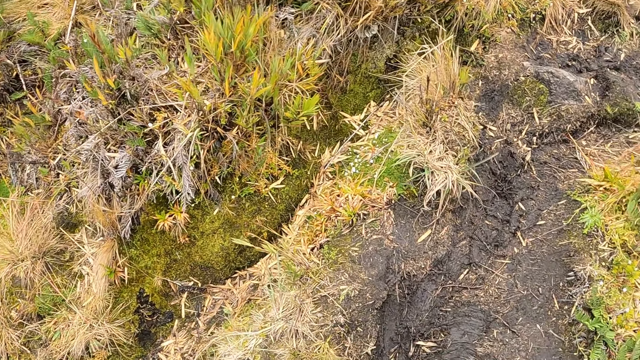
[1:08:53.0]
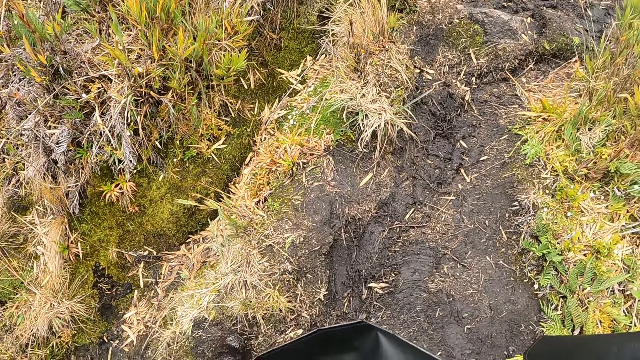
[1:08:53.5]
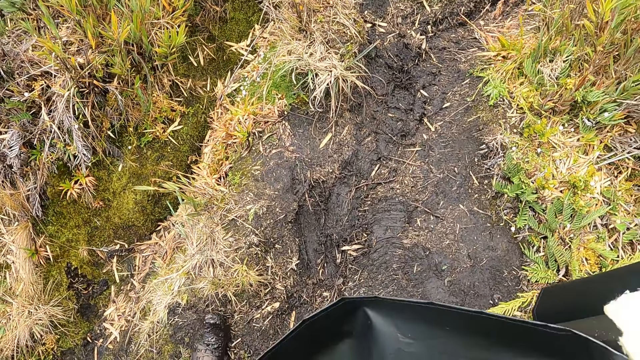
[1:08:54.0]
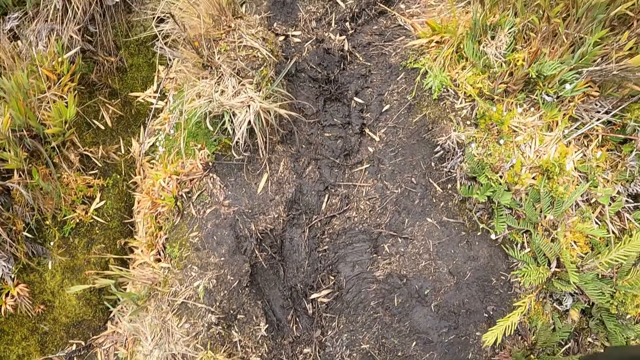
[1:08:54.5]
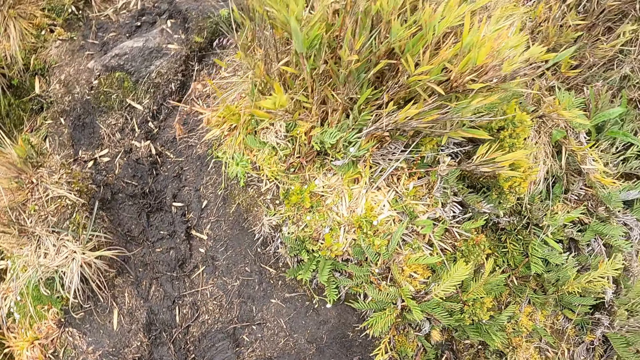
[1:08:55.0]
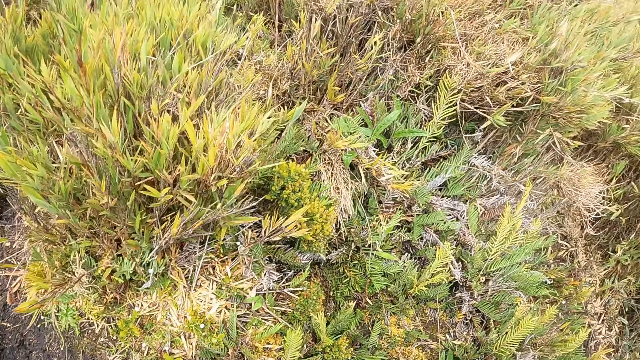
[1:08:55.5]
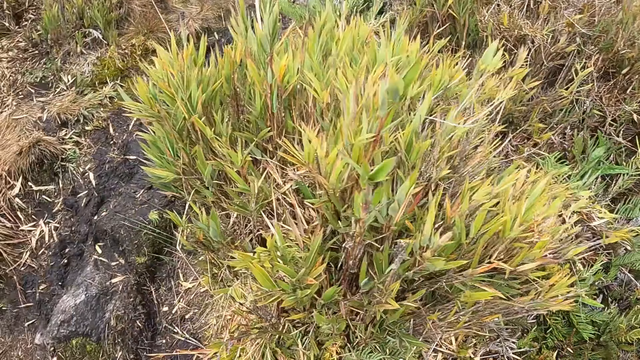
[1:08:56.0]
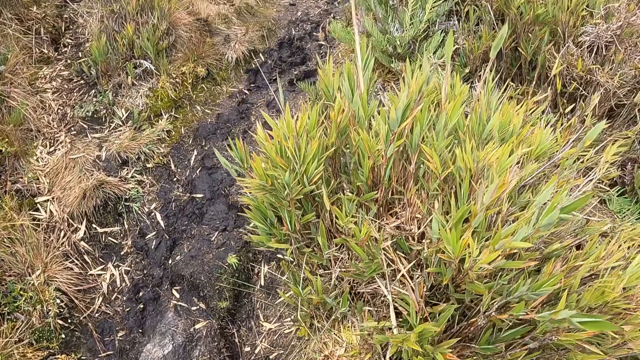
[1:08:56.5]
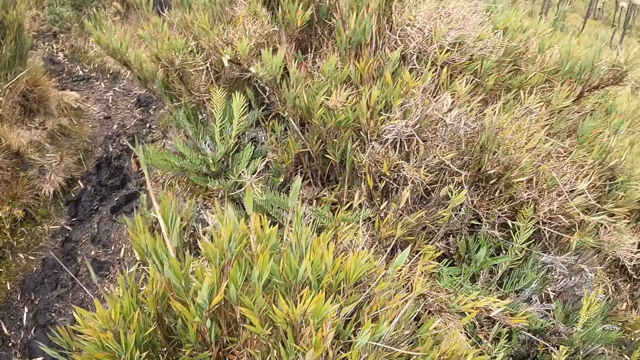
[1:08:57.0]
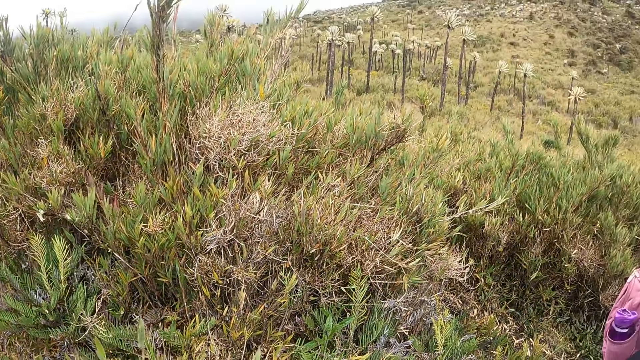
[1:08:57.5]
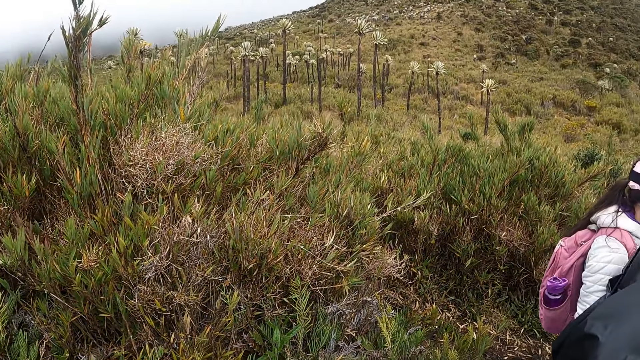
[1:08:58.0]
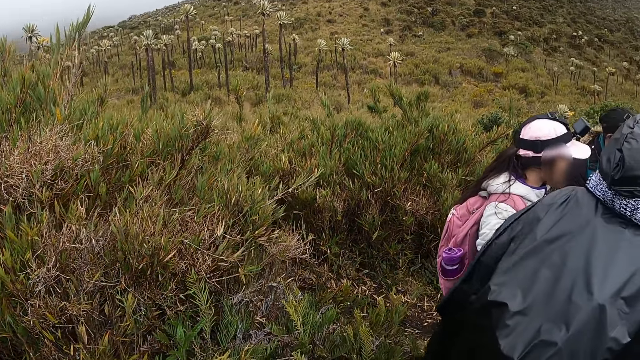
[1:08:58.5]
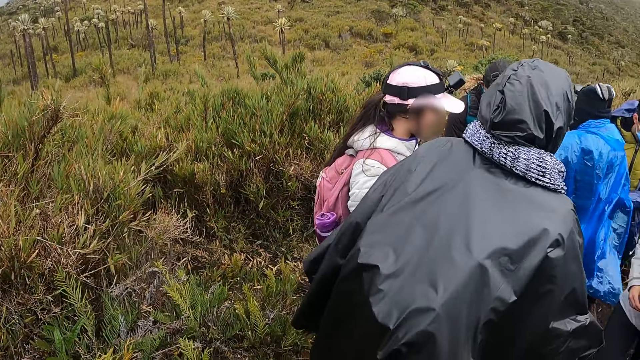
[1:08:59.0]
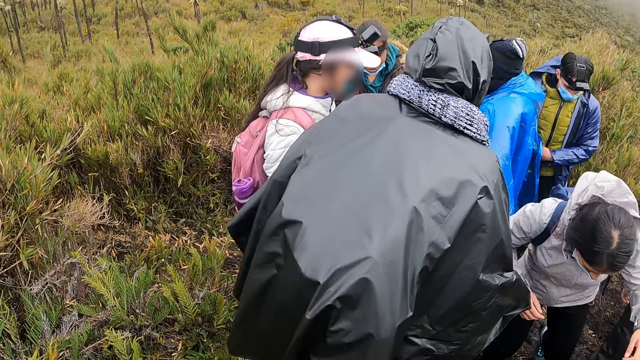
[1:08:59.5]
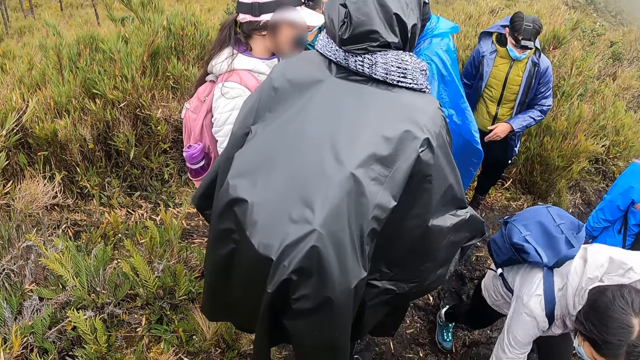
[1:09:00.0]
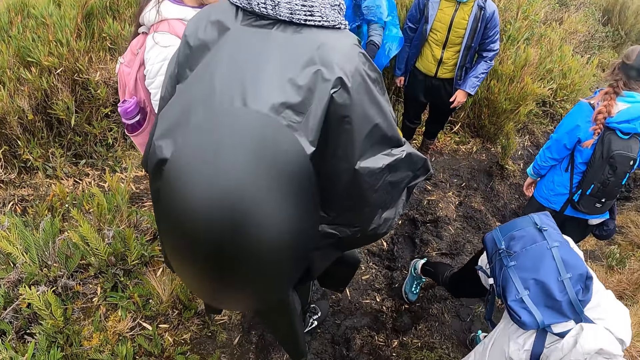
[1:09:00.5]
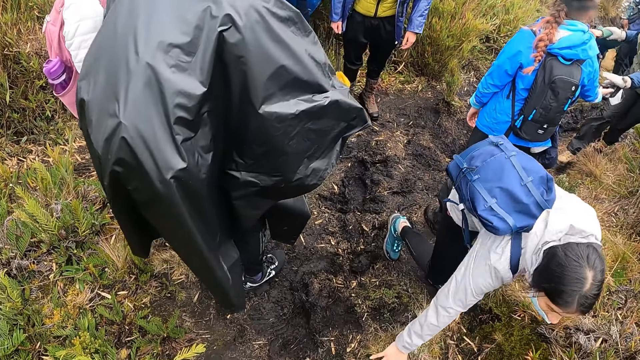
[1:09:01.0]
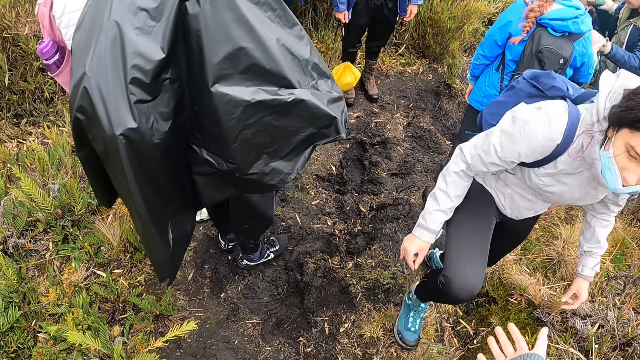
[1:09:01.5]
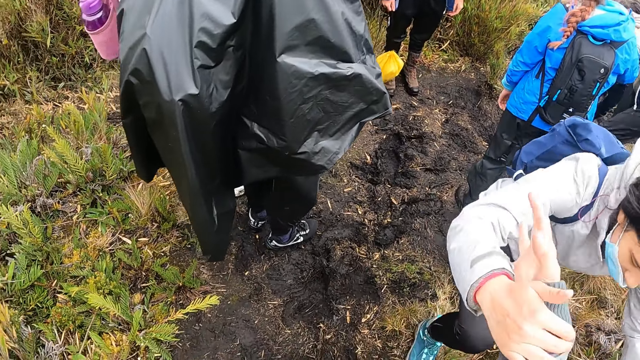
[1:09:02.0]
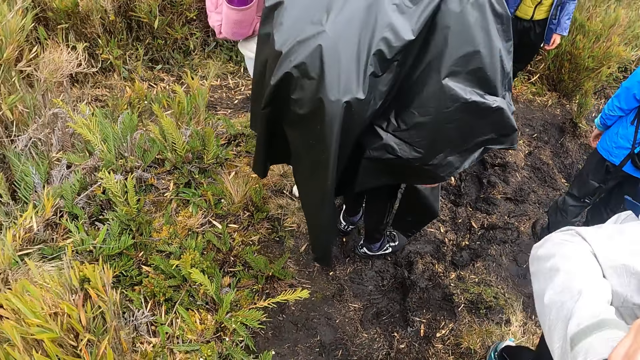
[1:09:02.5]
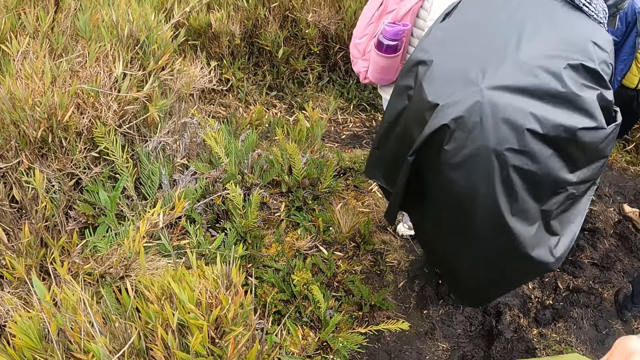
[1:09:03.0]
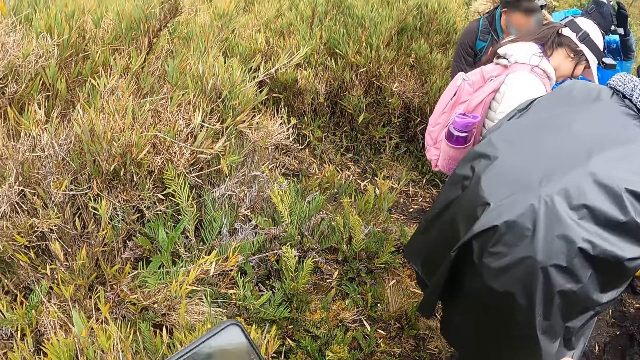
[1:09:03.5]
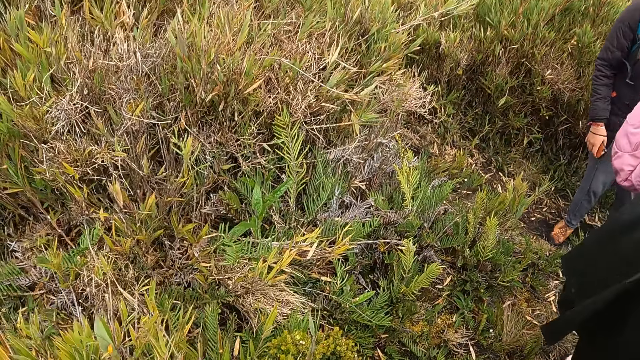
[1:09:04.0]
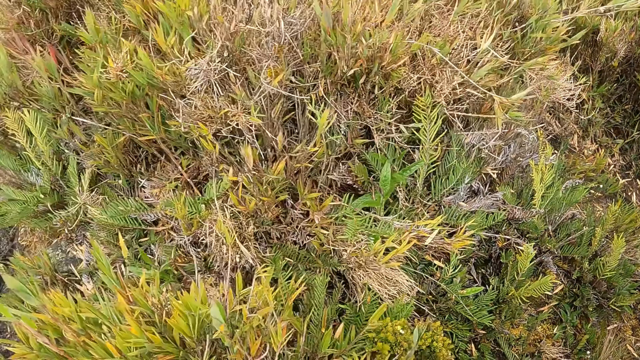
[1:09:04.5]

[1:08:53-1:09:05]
The camera wearer walks down the pathway. They turn at a group of people on the pathway. A woman slips to the ground on the pathway. The woman walks up the pathway with her right hand in the camera wearer's right hand. The camera wearer holds hands with the woman.

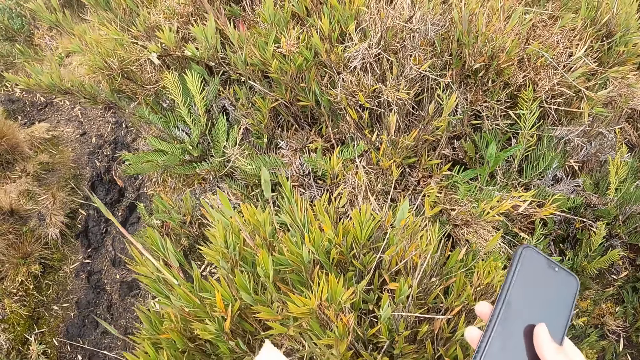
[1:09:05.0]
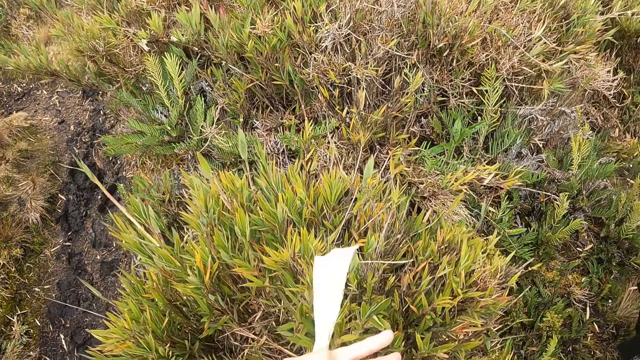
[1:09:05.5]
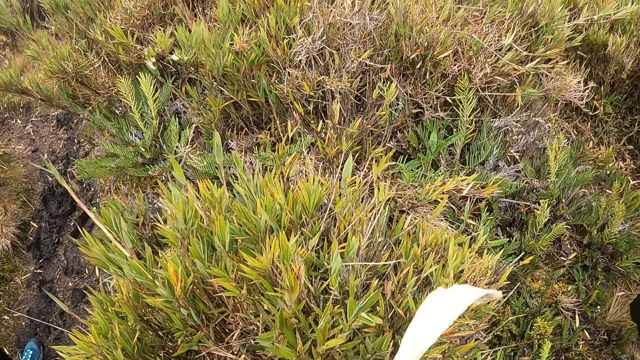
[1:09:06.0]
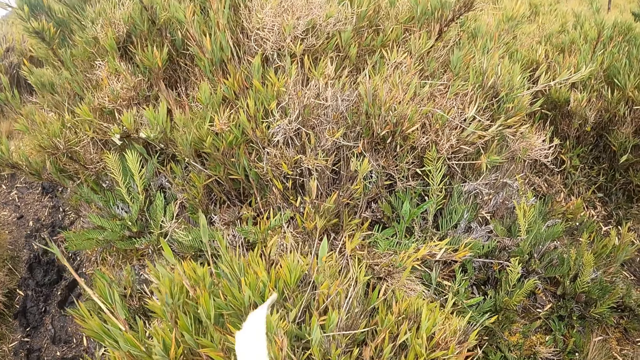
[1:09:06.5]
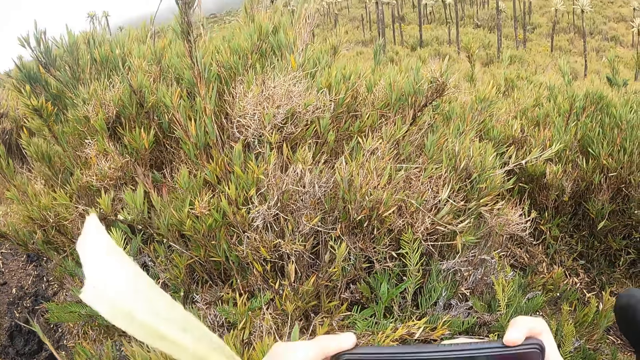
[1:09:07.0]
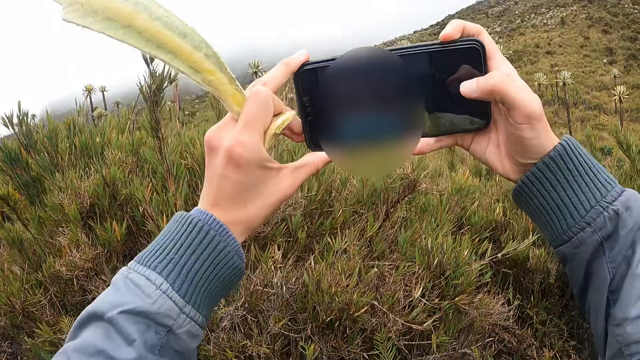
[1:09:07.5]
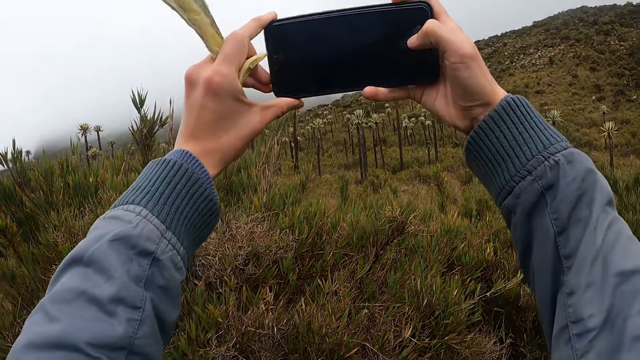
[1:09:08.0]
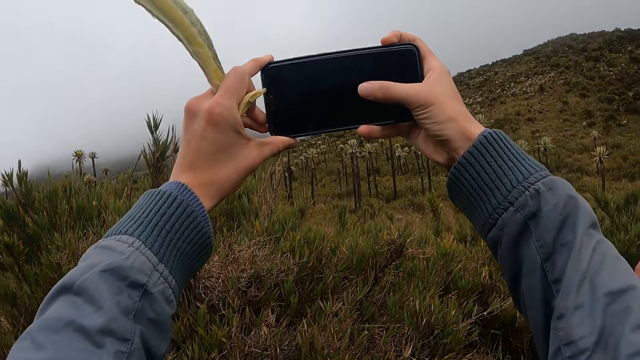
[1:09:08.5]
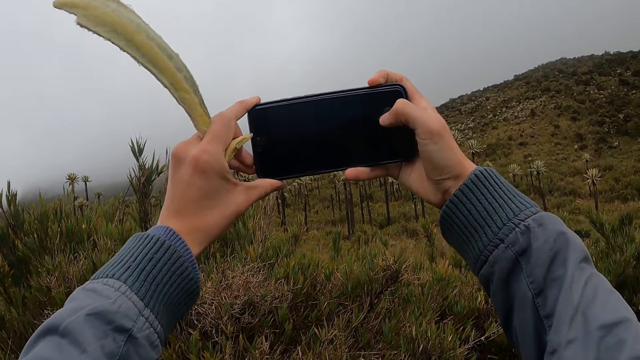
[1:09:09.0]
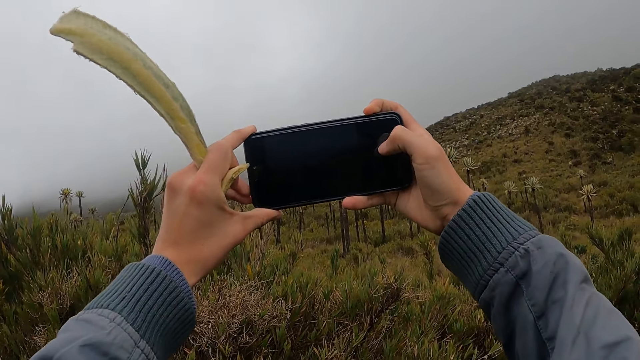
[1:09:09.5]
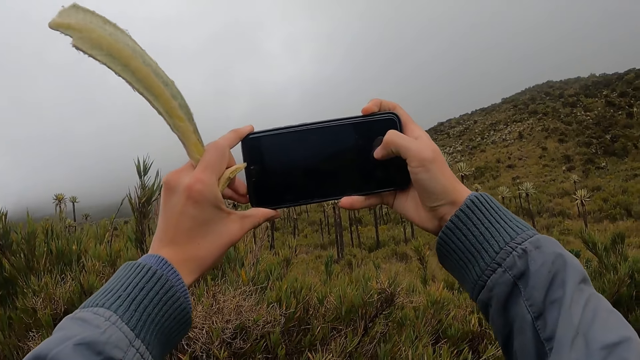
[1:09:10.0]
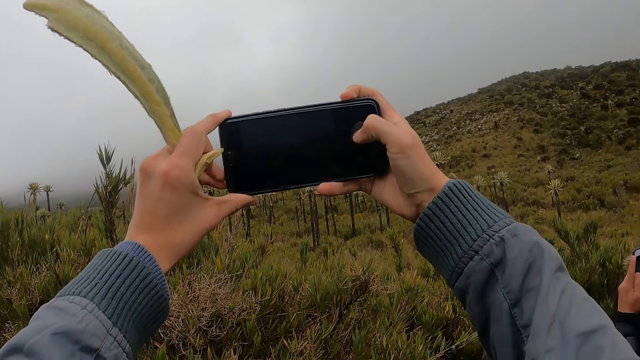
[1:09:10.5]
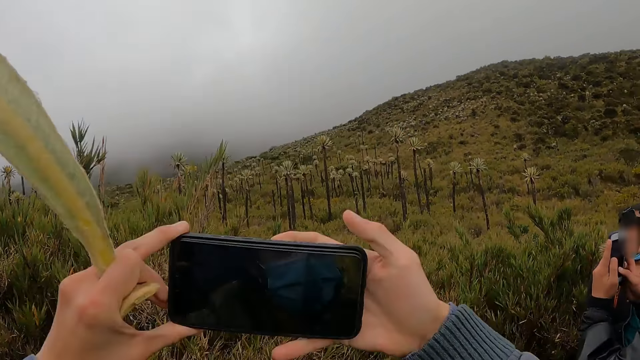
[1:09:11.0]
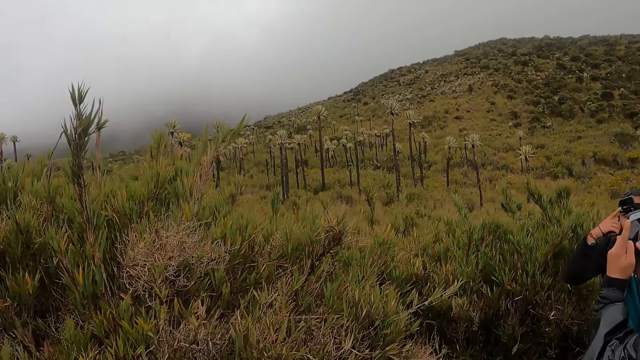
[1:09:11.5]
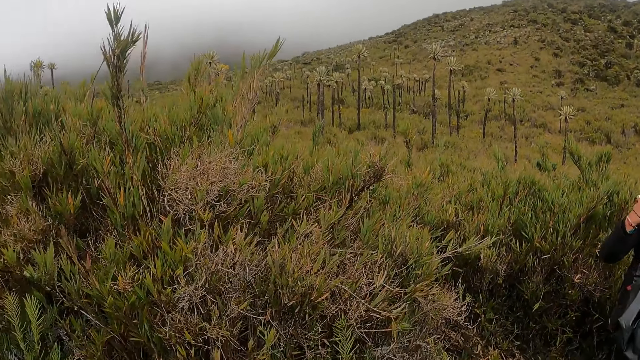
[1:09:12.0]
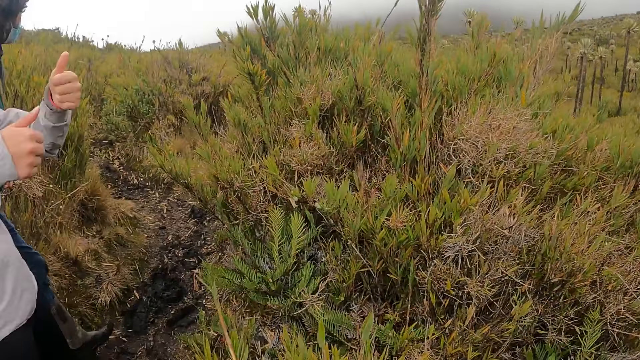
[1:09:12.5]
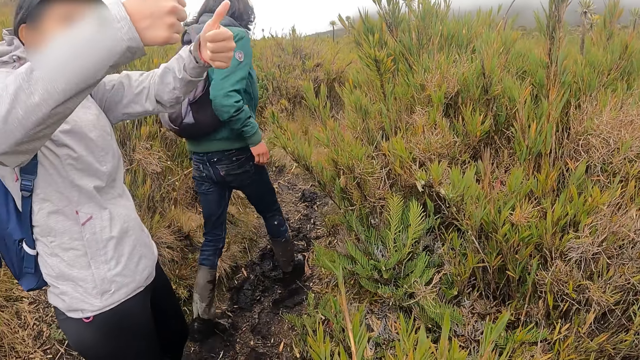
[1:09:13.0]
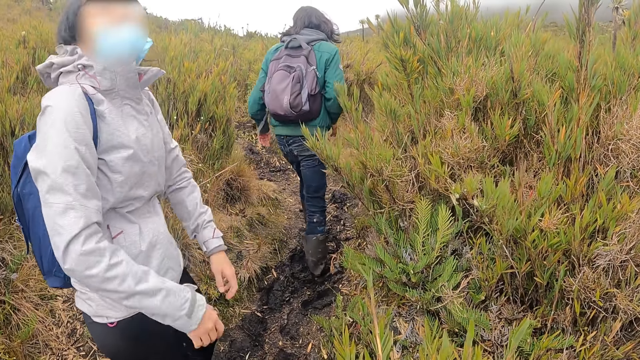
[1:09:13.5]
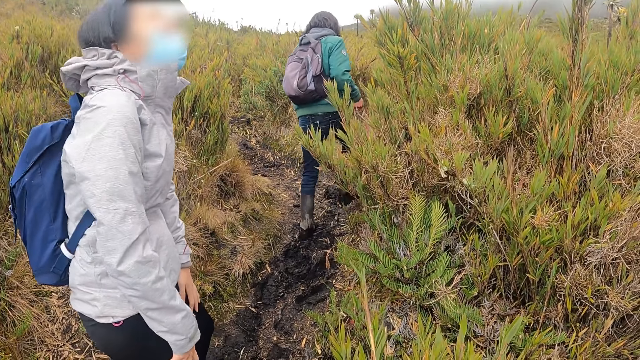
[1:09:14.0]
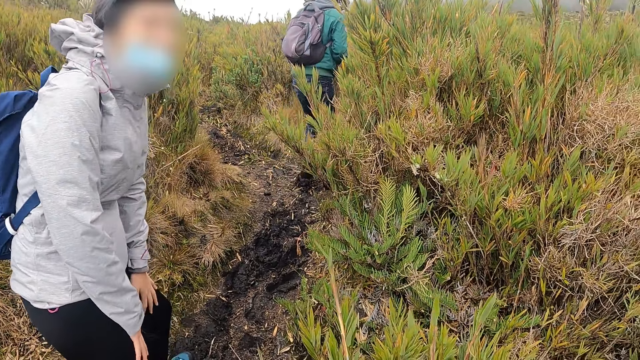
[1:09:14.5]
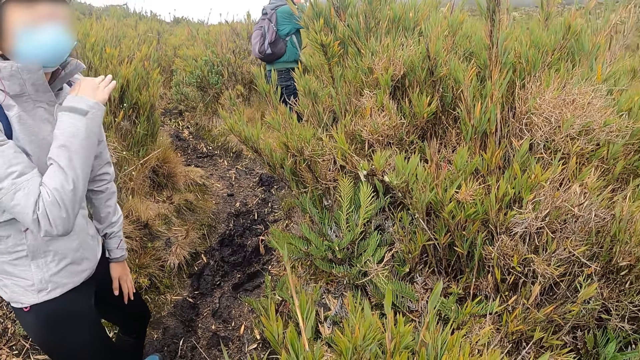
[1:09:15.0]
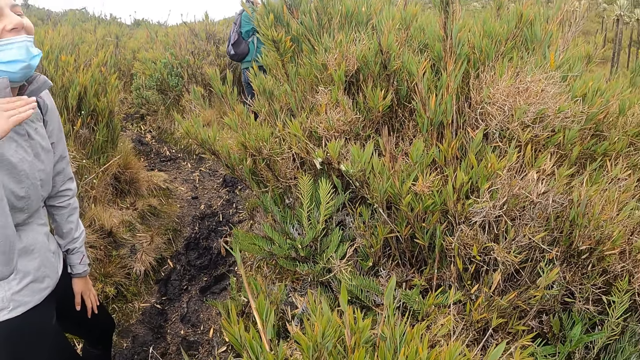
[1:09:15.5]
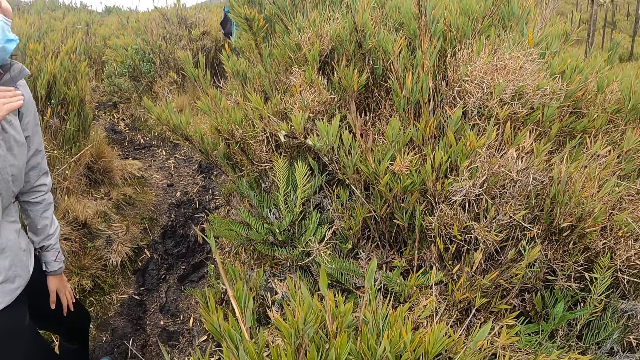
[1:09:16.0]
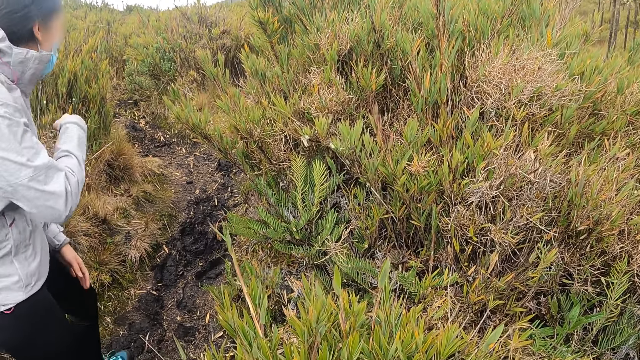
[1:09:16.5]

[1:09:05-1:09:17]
The camera wearer holds a phone in his right hand. He snaps with the phone in his hands. The woman gesticulates with her hands on the pathway. The camera wearer converses with his friends.
